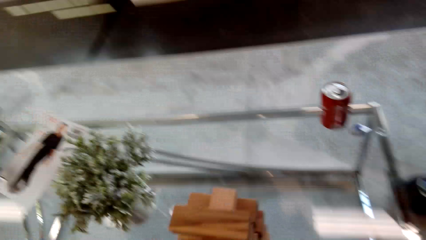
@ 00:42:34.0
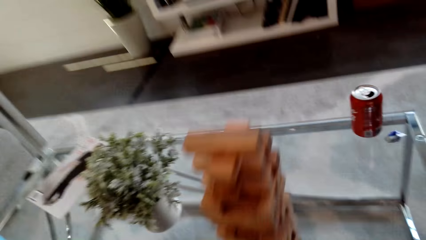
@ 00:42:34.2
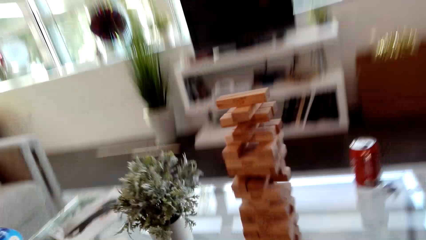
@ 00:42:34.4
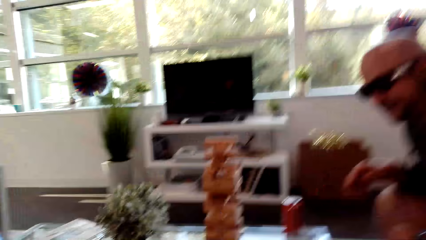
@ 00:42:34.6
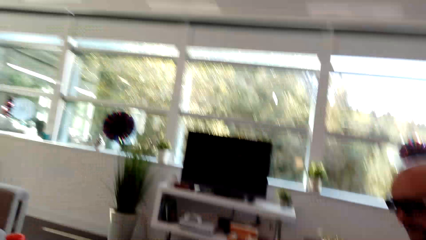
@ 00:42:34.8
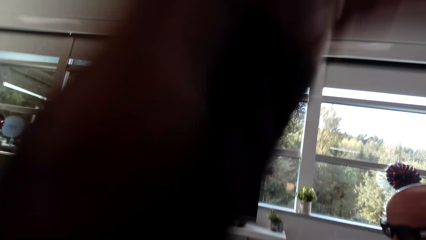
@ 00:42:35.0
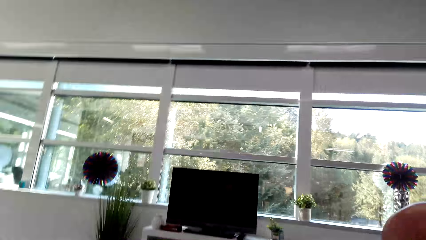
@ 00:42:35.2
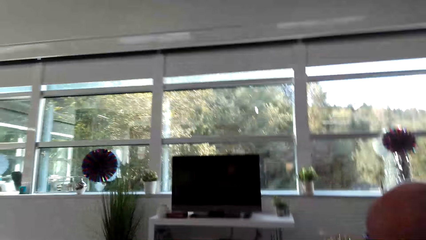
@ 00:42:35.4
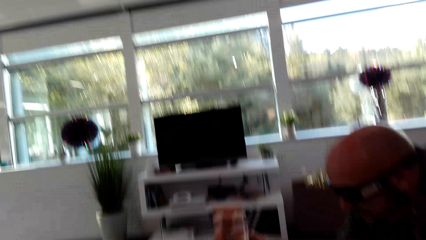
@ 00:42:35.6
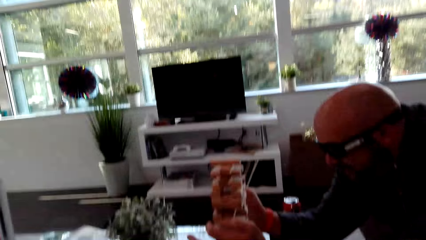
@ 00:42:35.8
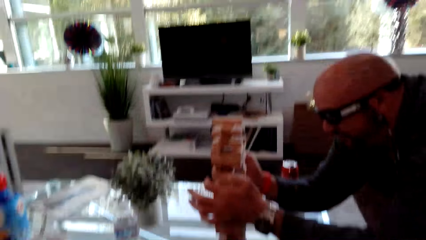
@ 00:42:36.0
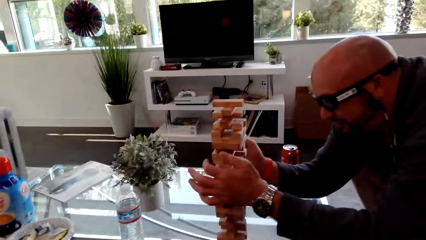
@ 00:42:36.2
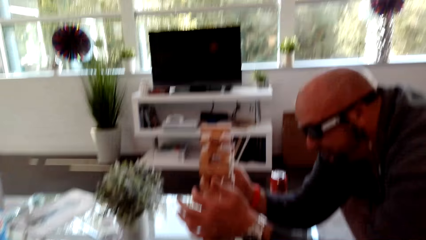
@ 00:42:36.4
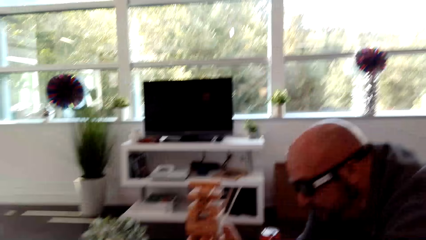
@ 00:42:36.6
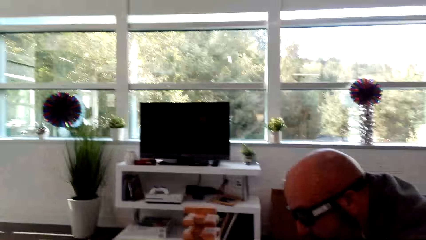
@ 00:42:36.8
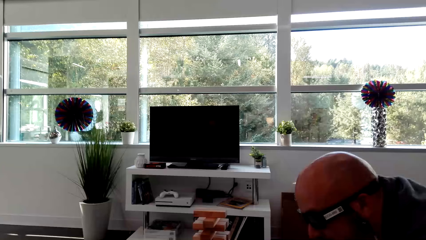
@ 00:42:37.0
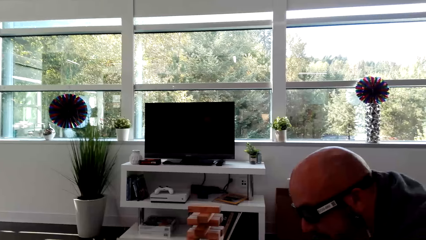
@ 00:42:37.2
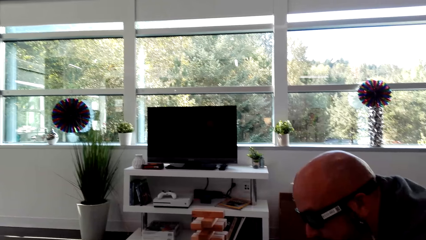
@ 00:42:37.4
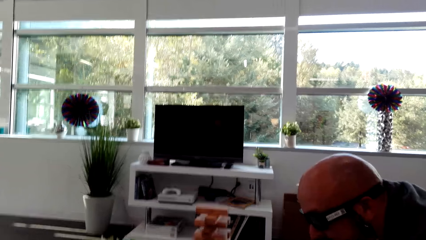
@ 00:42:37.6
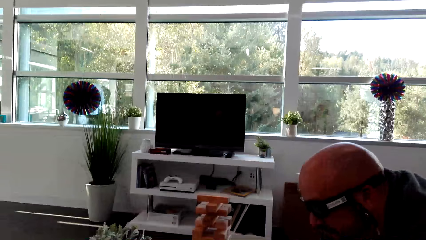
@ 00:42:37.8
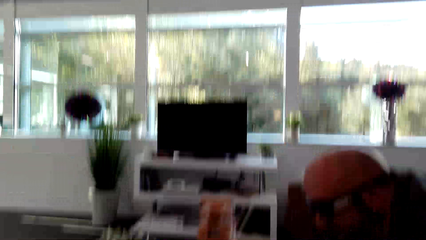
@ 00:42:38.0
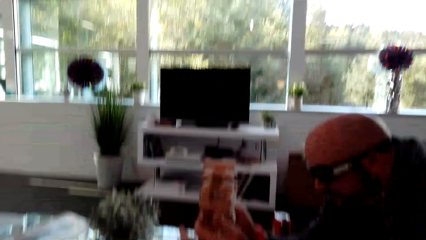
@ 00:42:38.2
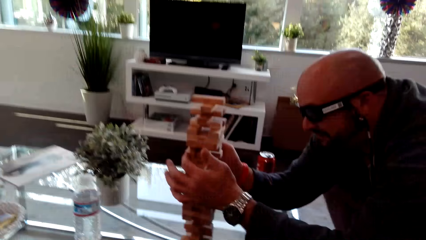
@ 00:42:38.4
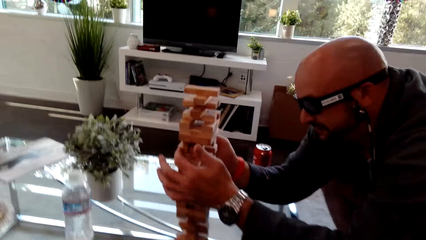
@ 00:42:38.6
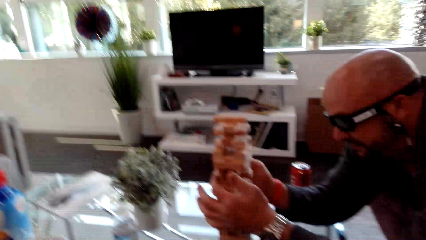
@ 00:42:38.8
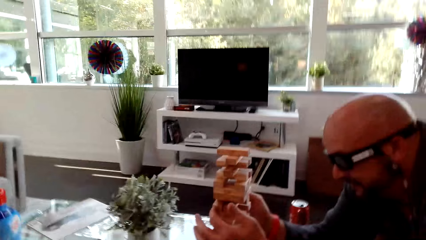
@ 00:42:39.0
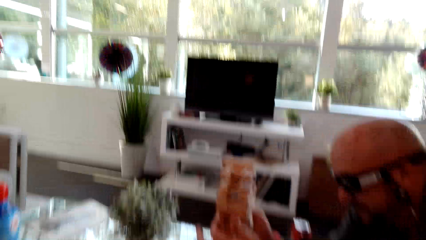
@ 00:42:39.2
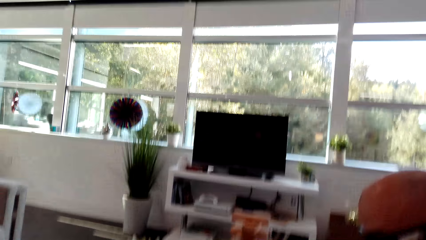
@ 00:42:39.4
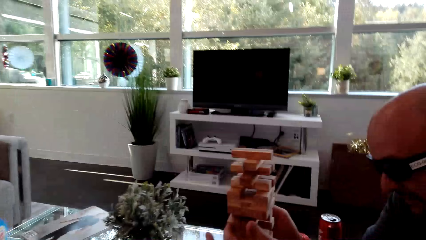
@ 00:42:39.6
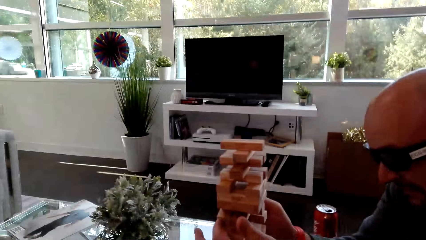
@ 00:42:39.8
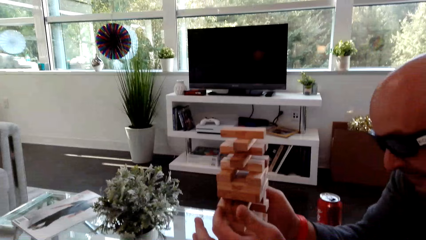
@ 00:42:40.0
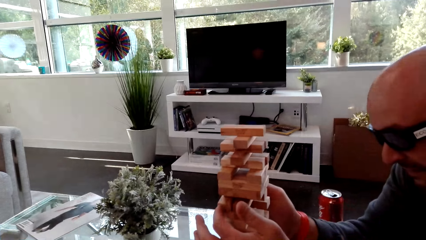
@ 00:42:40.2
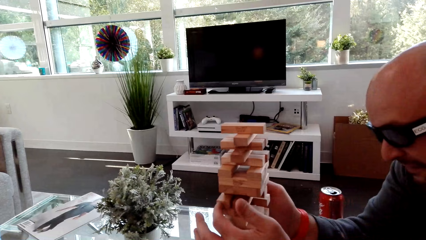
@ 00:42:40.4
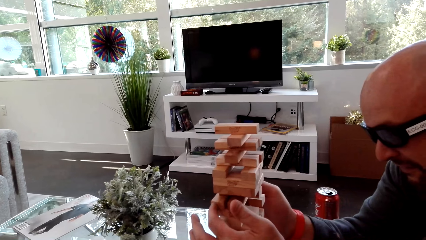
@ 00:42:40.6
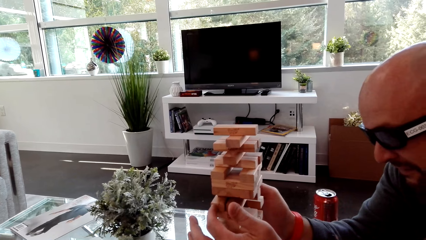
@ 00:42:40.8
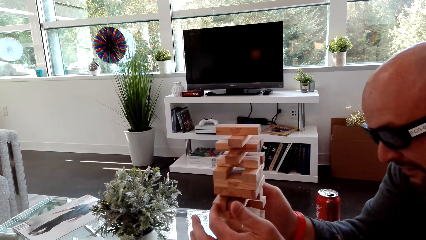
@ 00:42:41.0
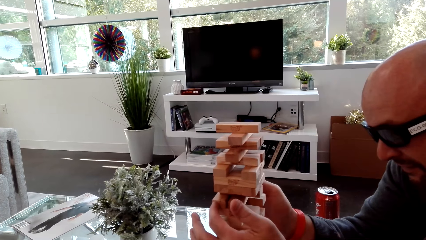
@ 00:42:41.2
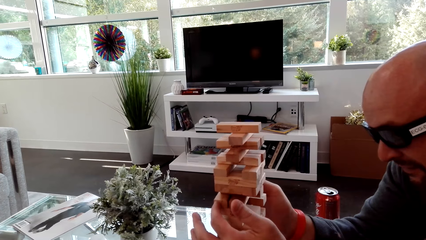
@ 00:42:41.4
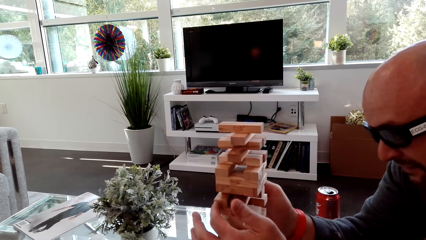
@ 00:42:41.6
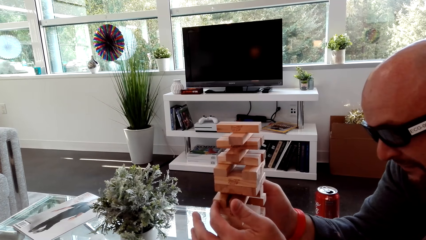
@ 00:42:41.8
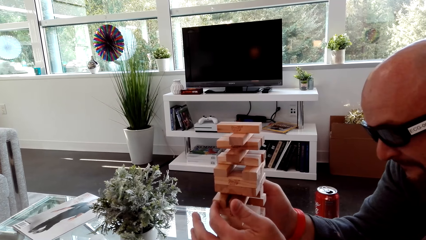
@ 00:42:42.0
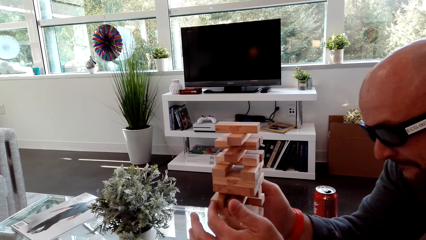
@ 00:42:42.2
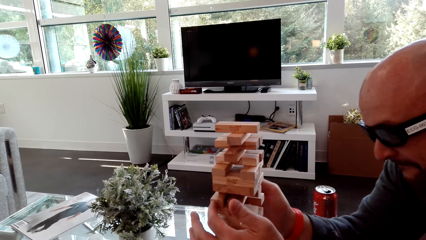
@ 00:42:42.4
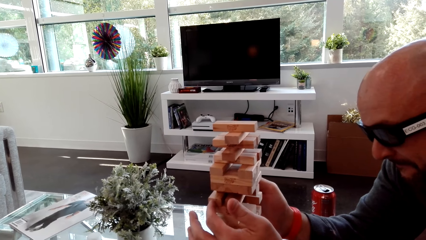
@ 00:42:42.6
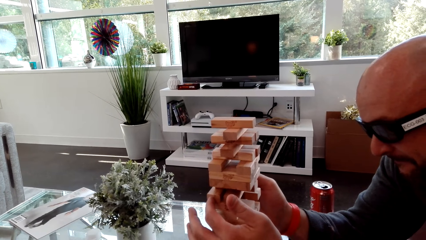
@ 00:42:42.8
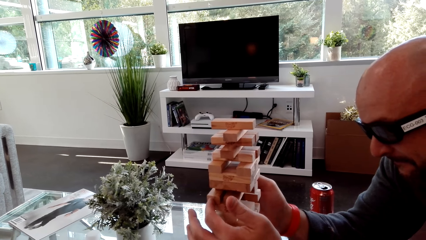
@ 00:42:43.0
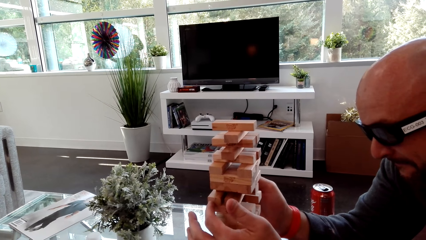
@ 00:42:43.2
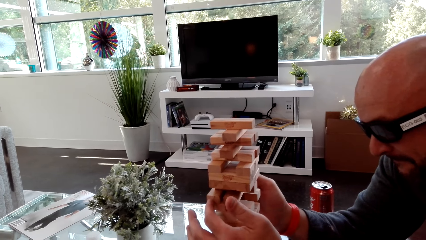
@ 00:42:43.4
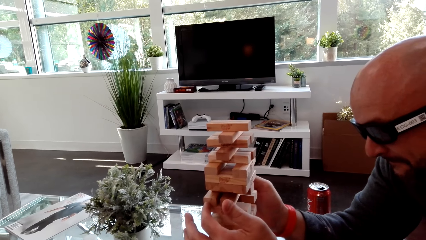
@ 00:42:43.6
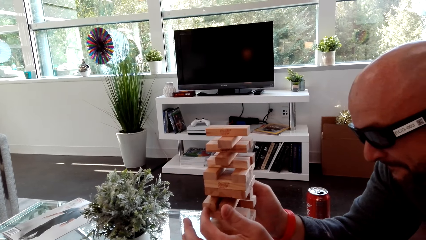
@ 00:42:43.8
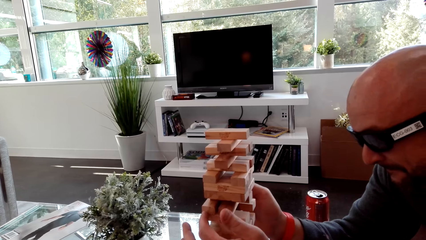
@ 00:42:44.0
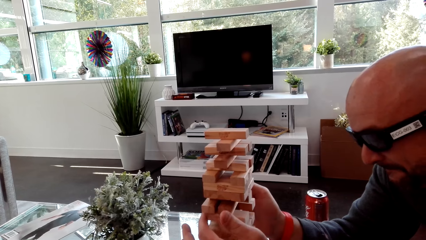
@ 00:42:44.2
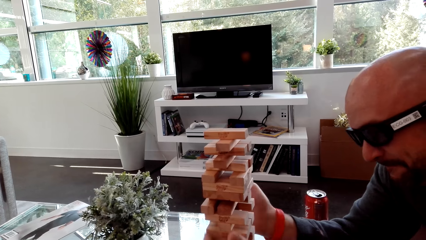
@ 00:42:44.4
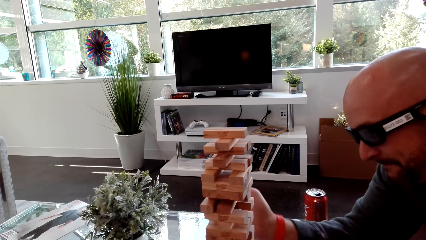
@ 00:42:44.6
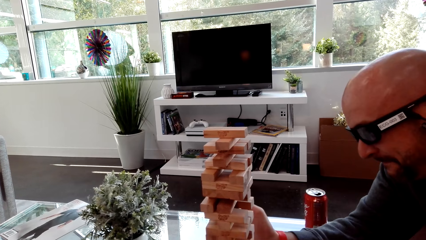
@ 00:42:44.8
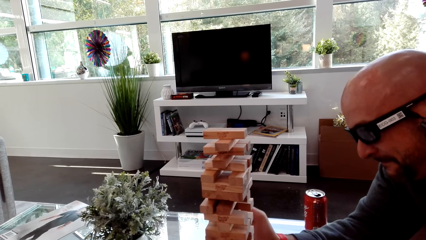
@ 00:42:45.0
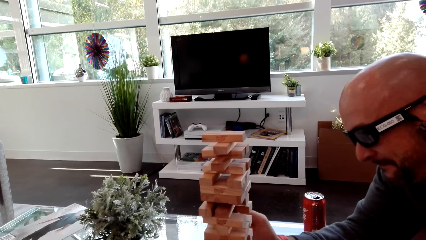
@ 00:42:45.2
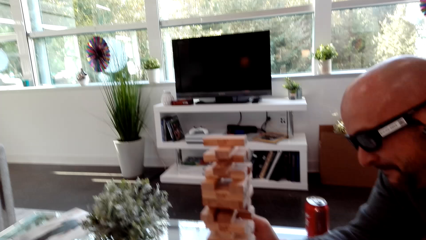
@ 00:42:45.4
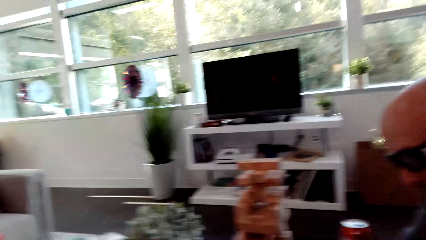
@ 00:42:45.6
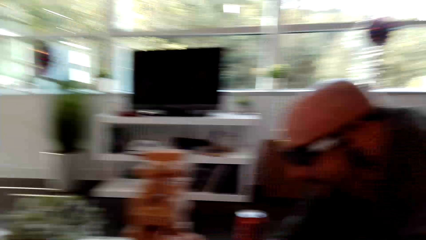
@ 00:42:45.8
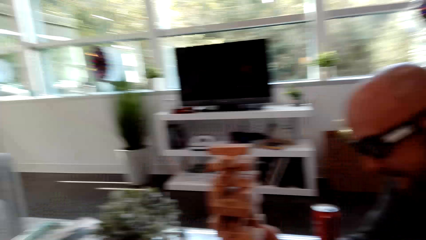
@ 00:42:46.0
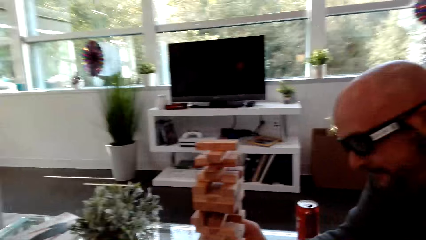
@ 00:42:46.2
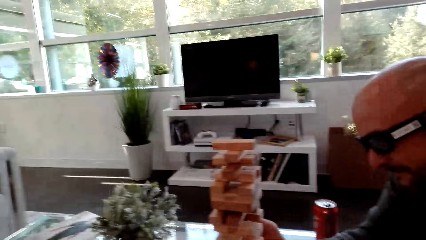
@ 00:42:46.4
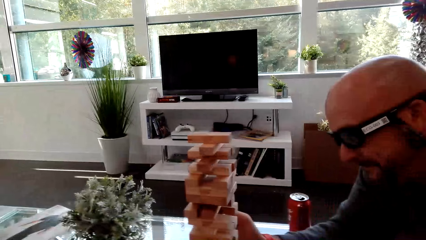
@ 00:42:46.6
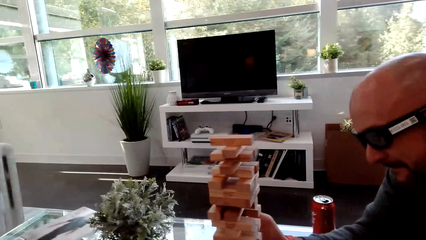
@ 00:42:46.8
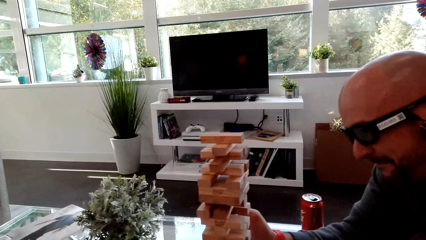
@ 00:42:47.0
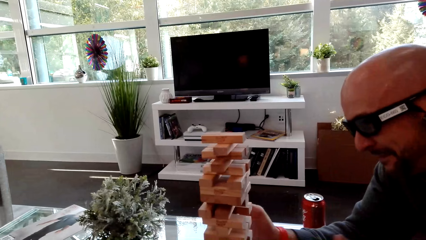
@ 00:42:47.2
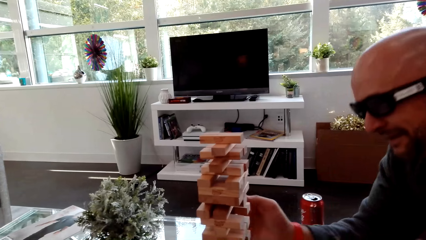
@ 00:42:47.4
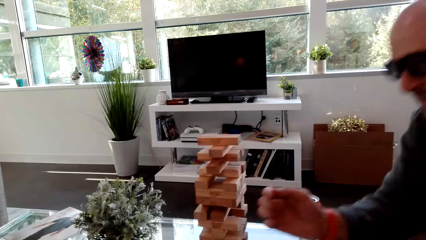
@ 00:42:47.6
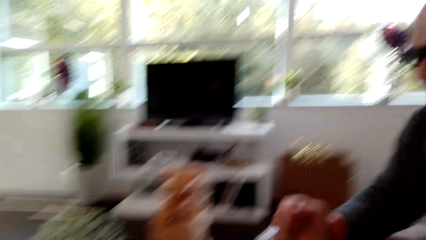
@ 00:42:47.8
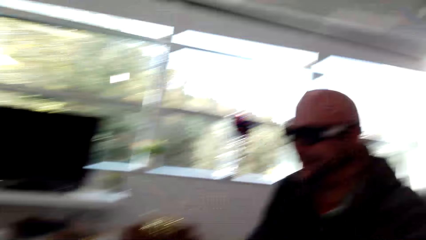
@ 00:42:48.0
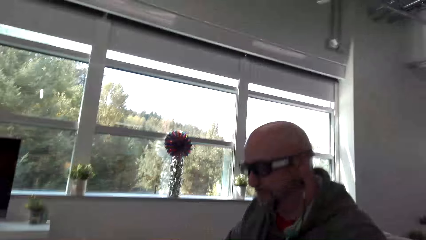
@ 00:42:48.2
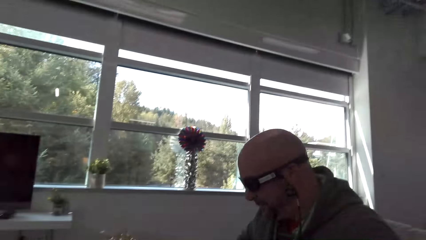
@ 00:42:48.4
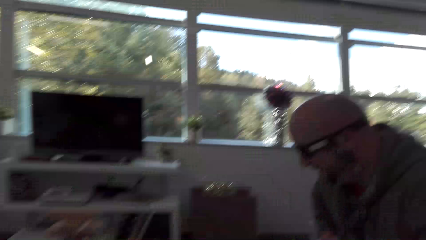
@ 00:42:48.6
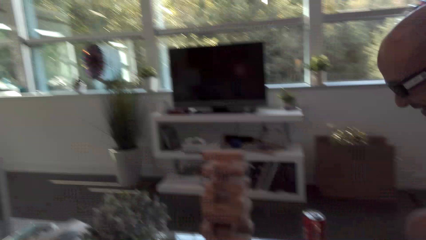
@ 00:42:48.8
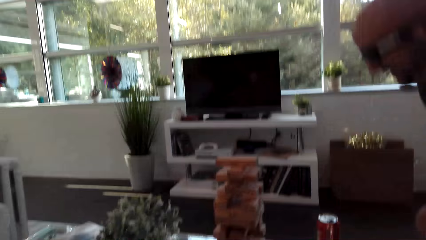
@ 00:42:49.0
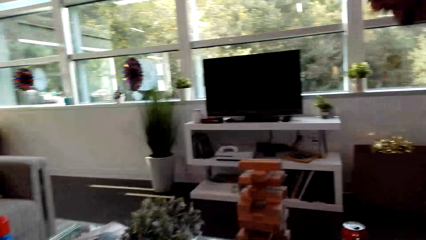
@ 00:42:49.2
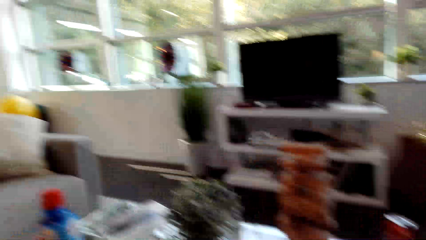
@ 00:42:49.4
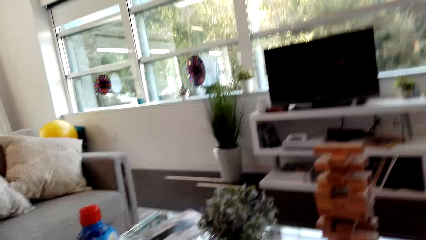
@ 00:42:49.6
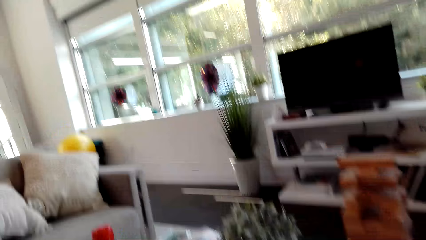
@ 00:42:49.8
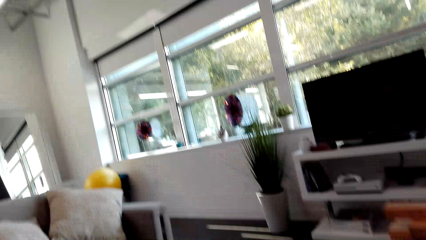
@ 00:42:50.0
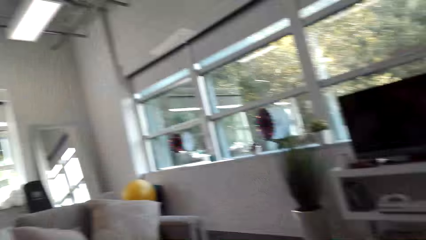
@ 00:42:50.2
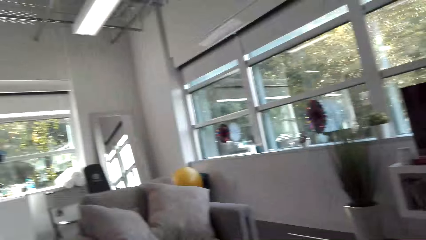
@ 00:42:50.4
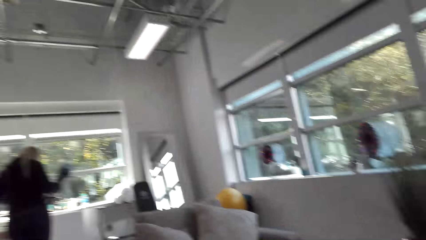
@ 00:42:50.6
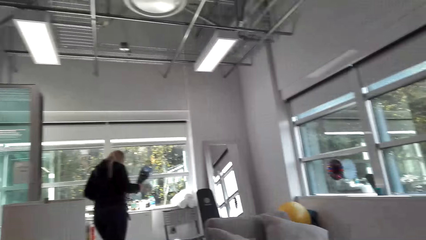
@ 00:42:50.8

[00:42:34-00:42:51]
The camera wearer dialogs with a man. The man plays the stacking block game. The man touches the blocks. The man removes his hand from the block. The man wakes from his seat.
